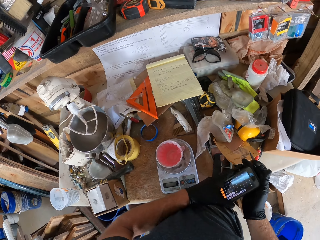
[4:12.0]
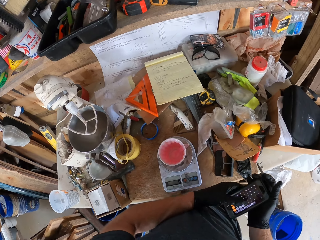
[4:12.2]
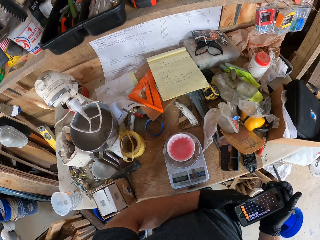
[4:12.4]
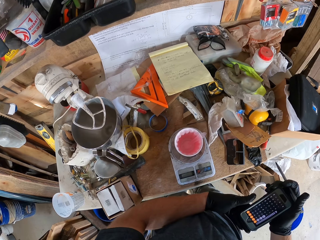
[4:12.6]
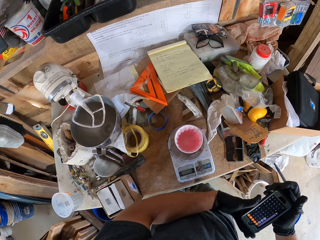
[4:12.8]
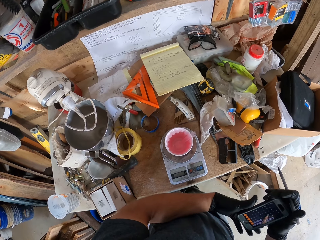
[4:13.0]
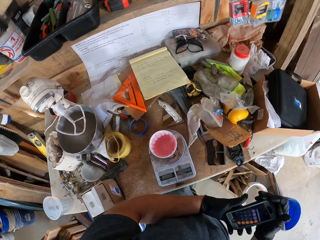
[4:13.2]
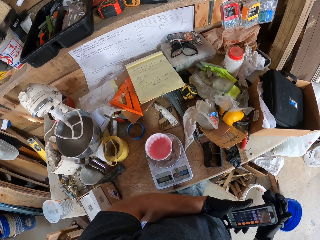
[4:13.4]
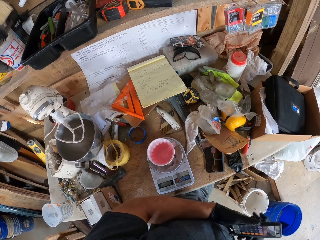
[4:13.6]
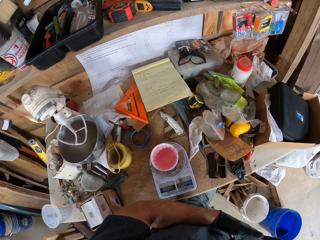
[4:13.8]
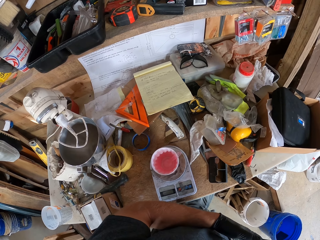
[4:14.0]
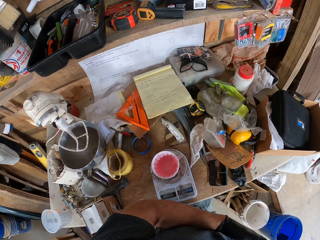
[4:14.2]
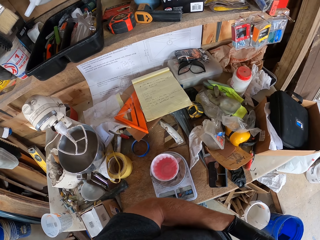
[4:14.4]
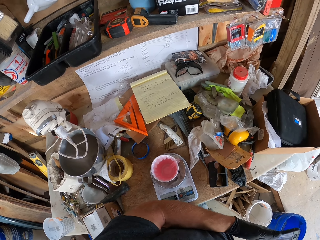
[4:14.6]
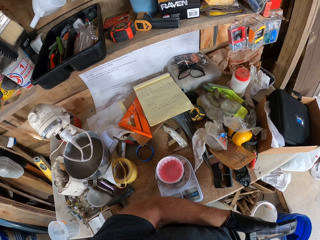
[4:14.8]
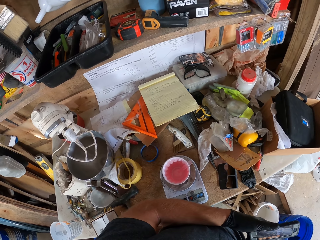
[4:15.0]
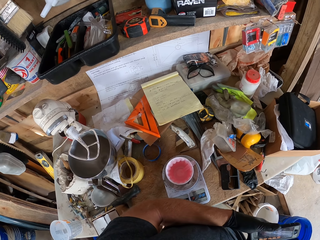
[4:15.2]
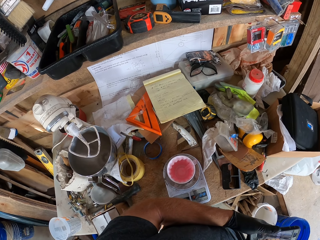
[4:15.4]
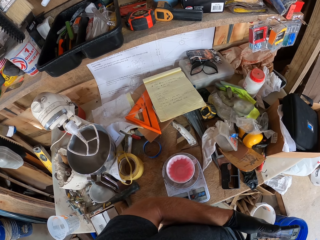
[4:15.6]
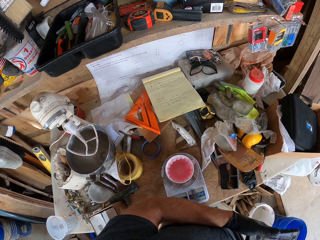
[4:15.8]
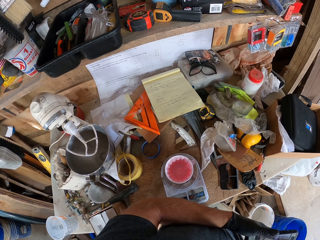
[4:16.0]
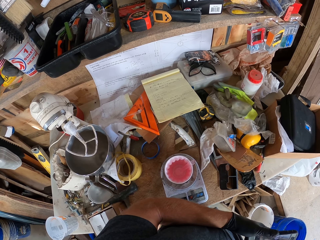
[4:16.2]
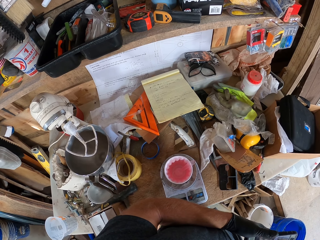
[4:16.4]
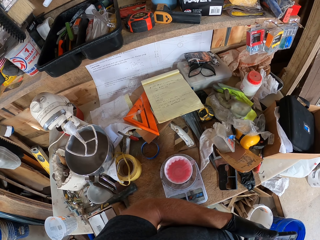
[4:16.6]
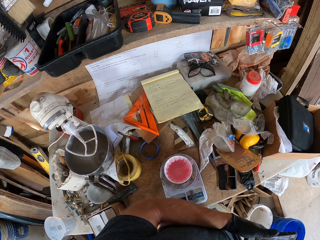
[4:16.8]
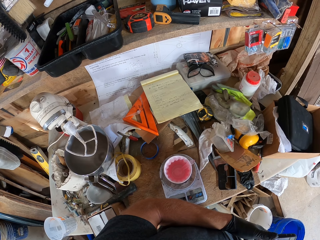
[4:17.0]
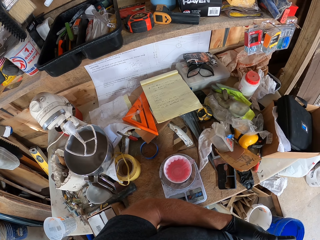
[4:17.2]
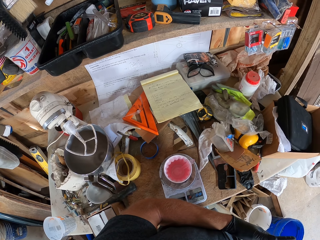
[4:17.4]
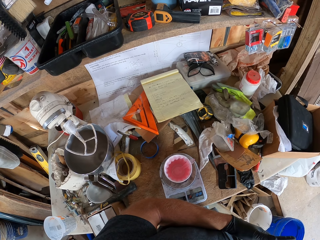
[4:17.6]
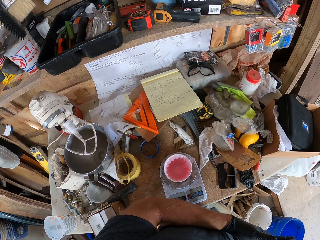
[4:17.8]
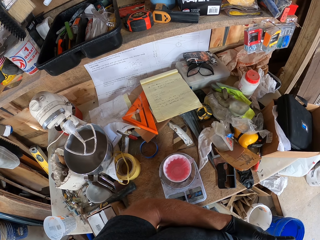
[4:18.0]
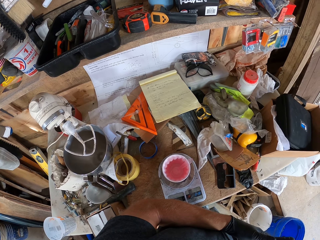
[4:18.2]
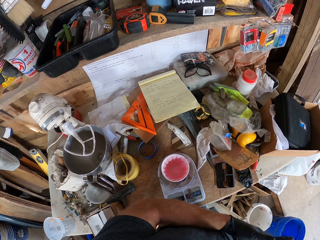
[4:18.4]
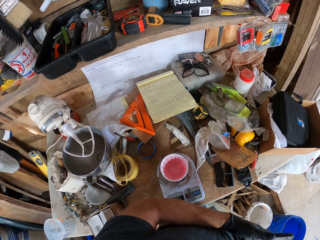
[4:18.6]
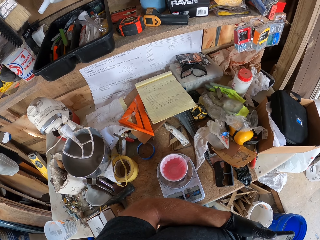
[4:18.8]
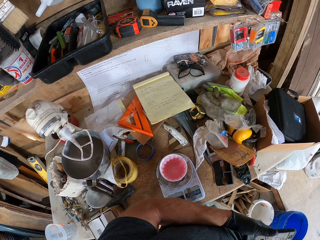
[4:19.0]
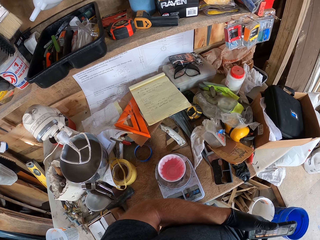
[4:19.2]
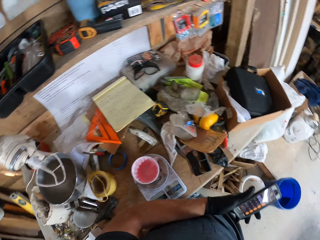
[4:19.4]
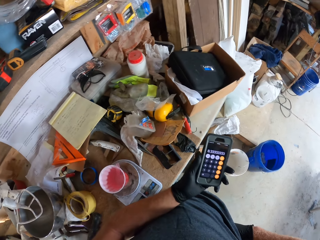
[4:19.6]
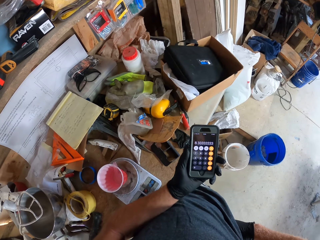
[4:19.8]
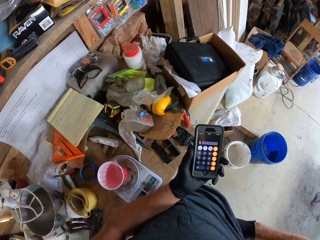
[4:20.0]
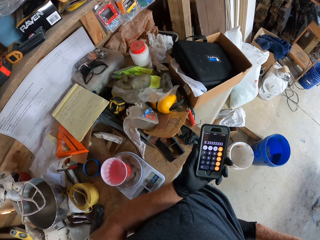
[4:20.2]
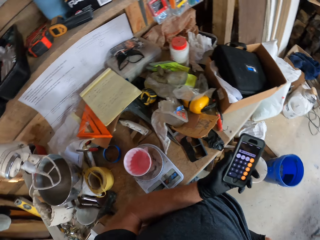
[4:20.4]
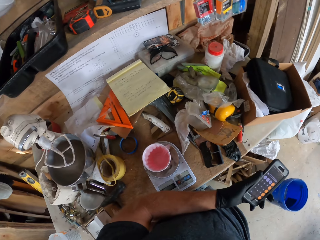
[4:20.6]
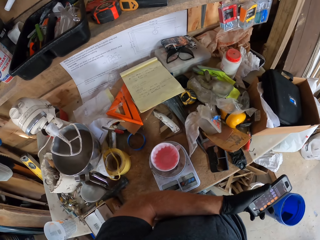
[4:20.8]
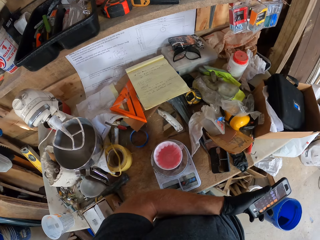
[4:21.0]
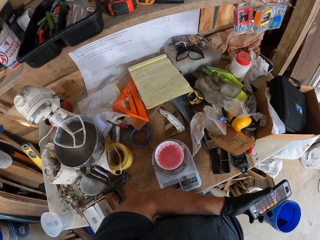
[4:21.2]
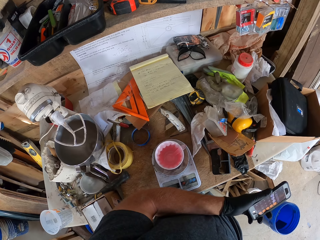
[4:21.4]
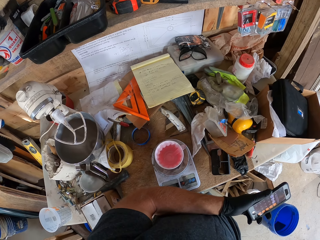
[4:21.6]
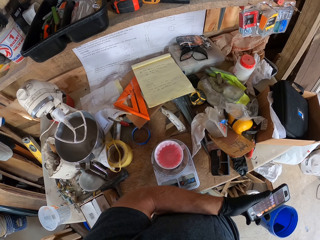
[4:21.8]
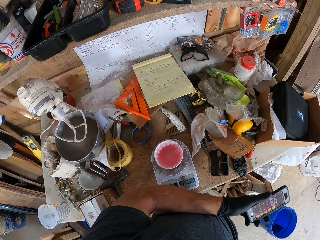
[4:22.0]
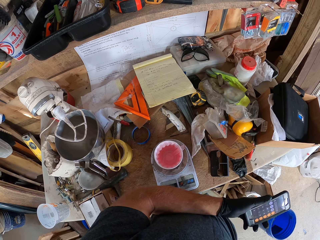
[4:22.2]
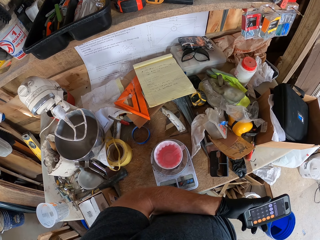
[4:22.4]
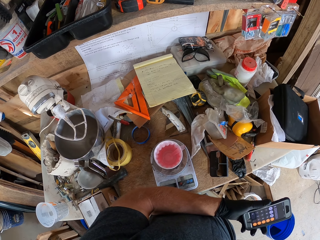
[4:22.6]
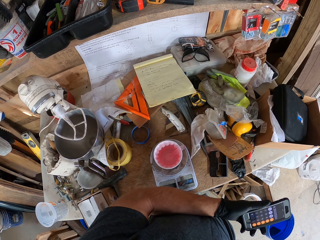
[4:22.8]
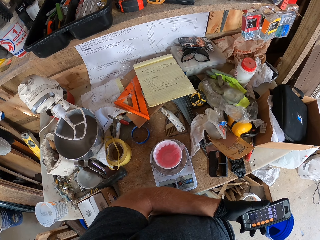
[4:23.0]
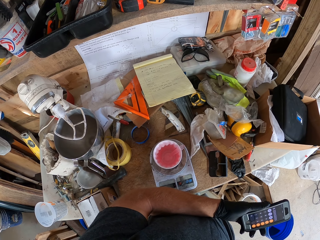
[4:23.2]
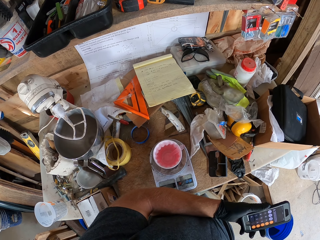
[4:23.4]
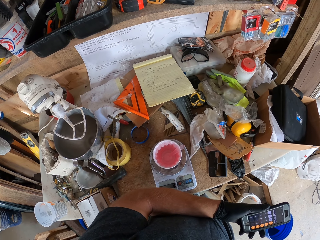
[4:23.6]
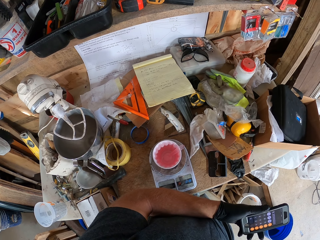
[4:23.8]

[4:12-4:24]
The camera wearer passes the phone to the left hand. They look at the phone. They look around.

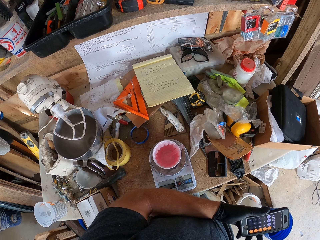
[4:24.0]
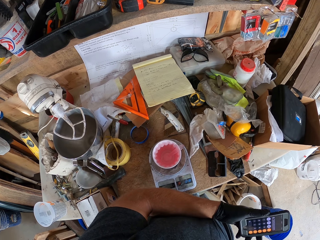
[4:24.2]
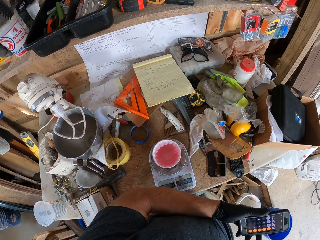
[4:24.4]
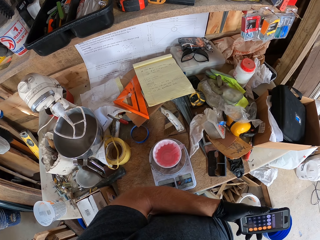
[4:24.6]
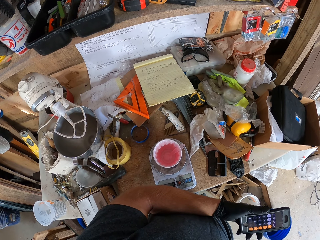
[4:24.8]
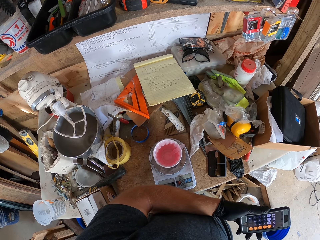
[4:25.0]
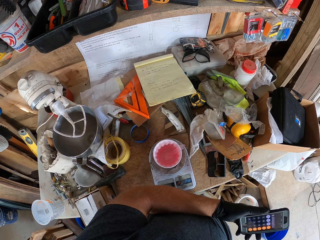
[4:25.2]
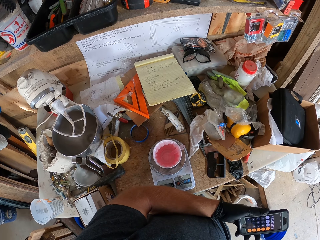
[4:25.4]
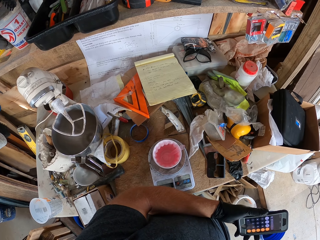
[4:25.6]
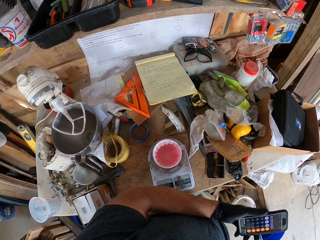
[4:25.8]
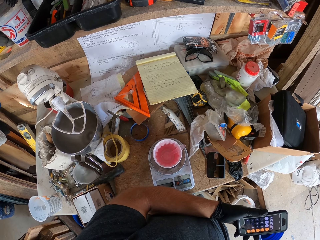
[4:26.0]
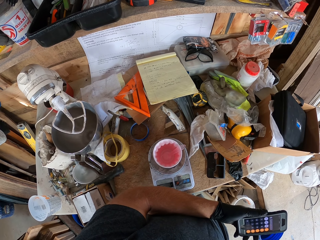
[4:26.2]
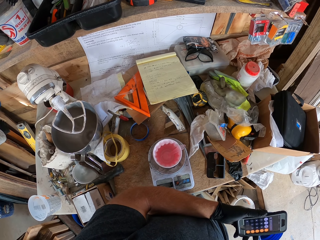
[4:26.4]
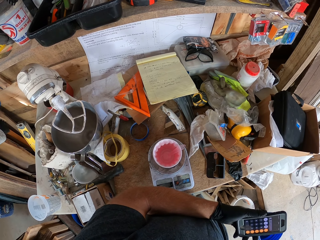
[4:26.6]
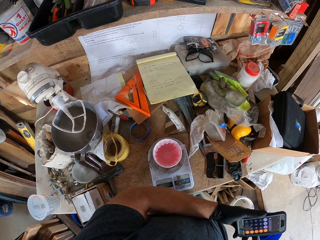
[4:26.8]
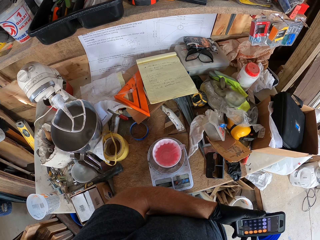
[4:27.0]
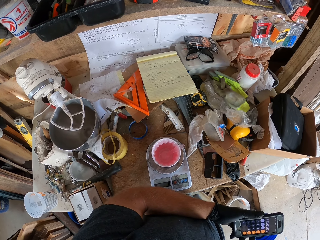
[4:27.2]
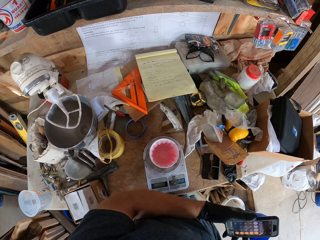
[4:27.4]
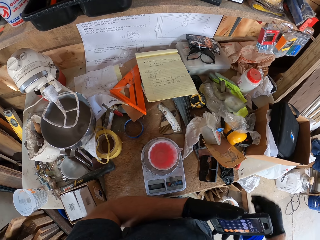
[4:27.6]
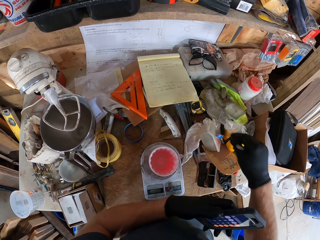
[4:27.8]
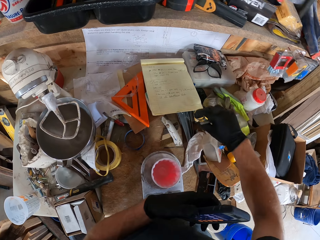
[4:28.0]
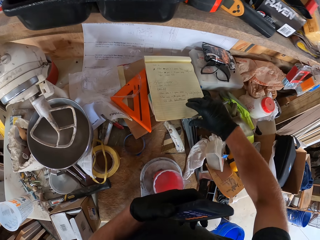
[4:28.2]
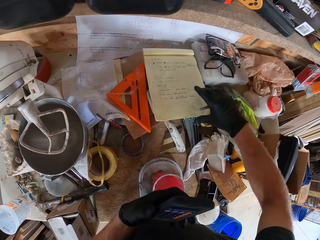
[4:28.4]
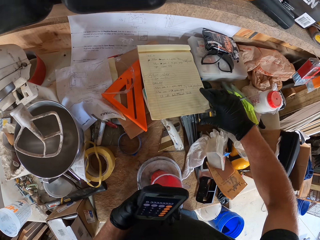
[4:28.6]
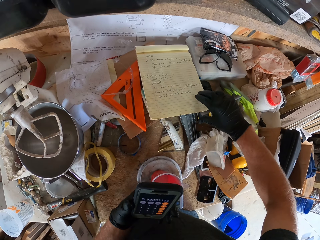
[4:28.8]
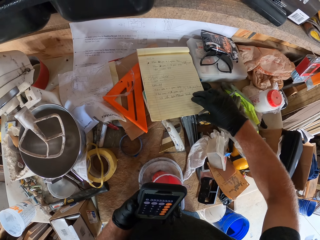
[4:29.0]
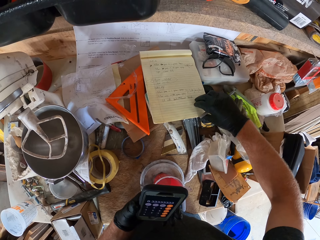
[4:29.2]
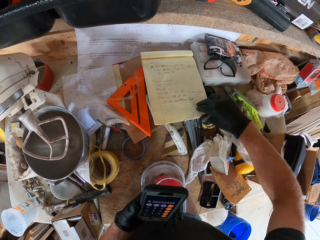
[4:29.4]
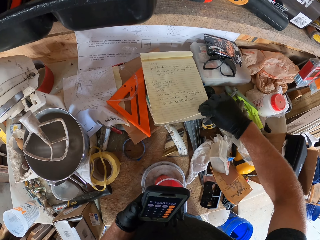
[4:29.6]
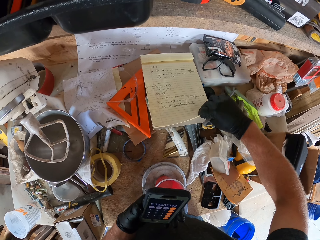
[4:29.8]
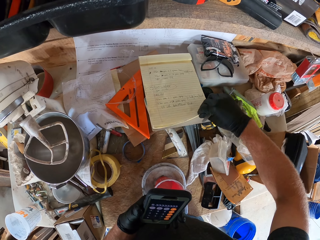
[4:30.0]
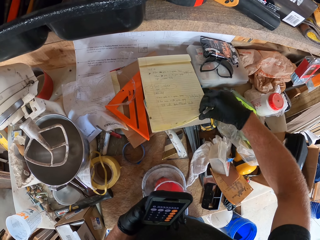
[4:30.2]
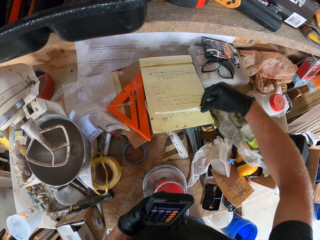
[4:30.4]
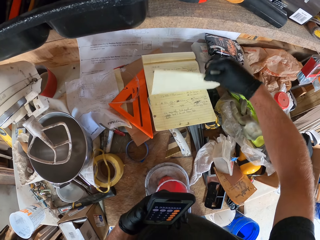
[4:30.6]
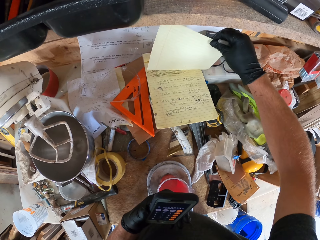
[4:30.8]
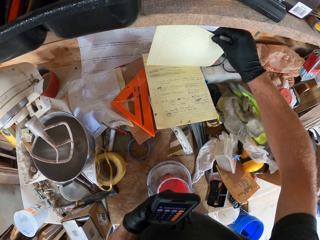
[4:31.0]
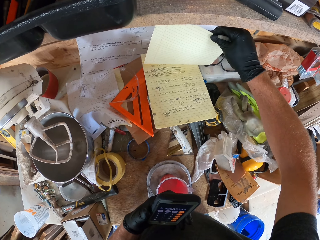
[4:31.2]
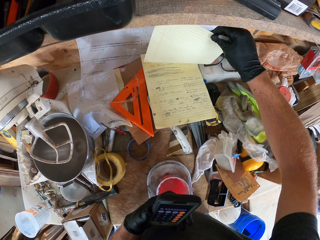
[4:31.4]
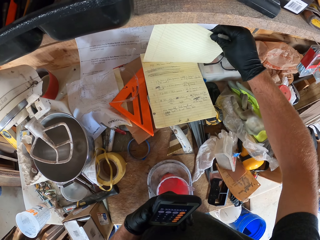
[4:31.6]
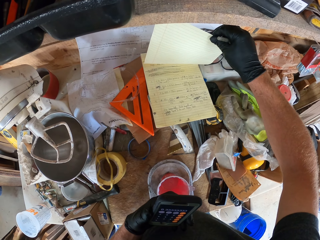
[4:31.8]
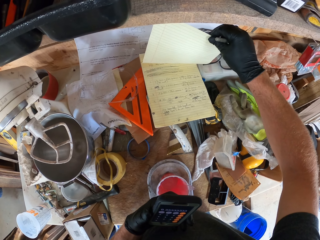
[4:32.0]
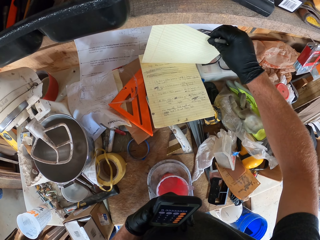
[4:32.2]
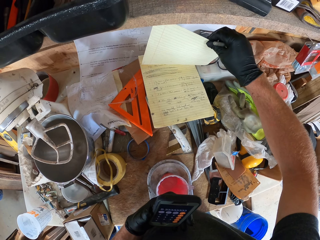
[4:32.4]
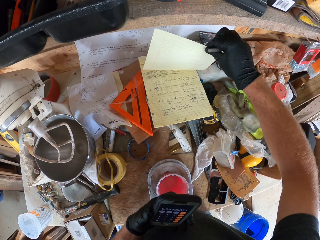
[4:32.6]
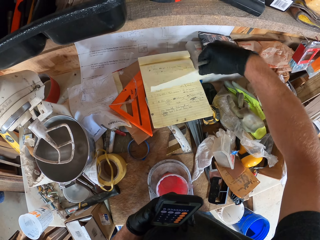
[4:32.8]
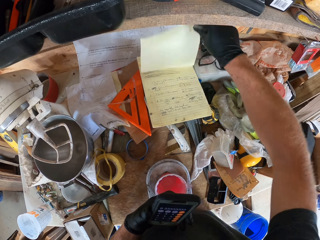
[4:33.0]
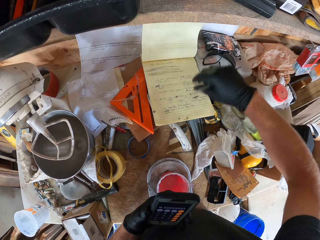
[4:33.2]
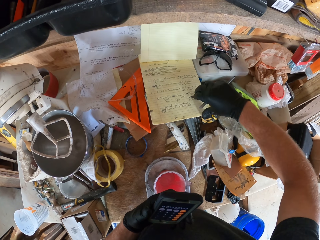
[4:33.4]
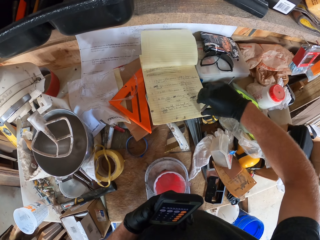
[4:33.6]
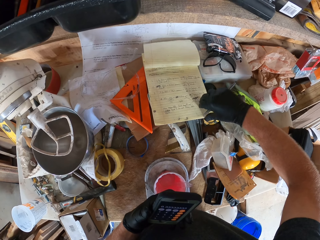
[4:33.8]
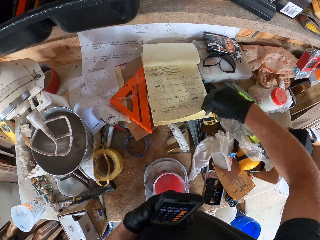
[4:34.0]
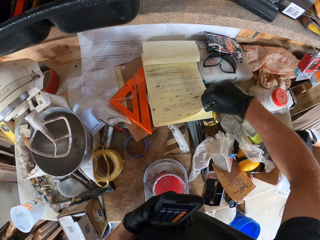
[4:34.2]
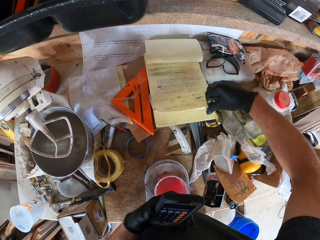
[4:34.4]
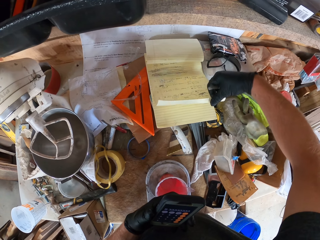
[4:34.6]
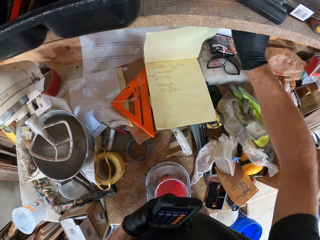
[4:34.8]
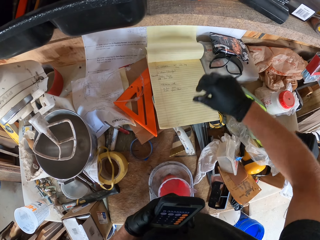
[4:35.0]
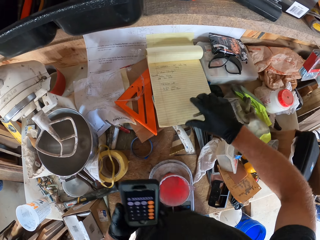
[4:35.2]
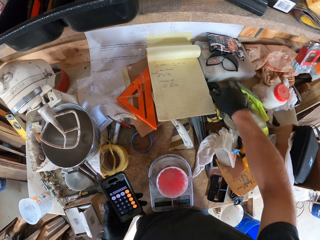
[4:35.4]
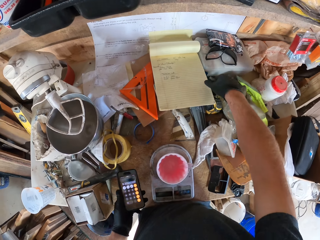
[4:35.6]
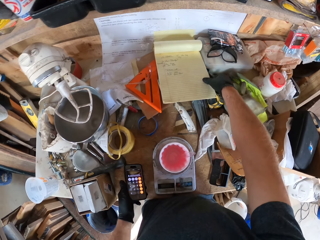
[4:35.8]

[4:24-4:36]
The camera wearer lifts the page of the book. They look at the book. They flip the page of the book. They flip the page again. They lift the book.
